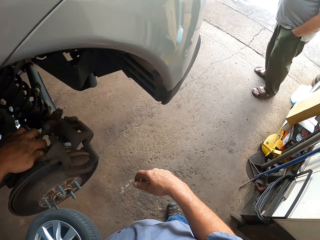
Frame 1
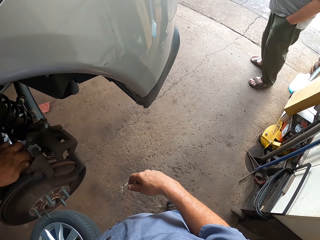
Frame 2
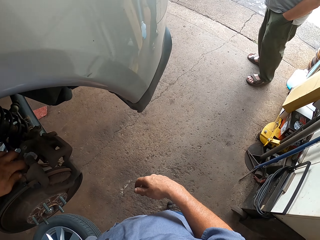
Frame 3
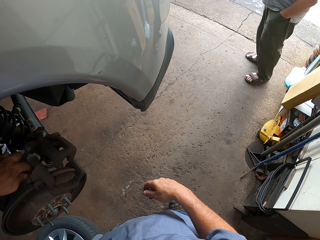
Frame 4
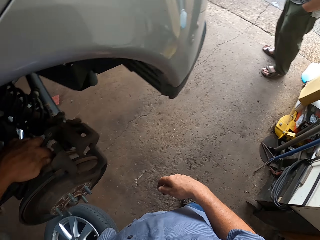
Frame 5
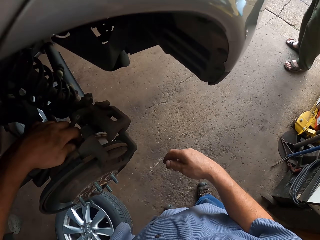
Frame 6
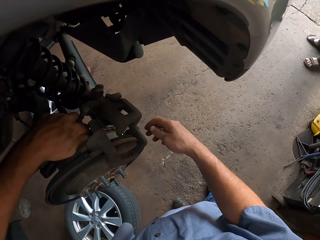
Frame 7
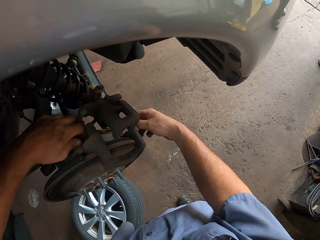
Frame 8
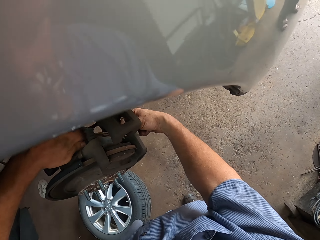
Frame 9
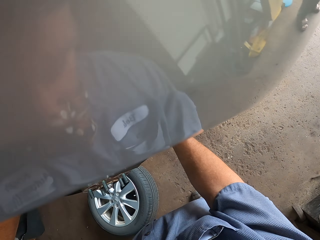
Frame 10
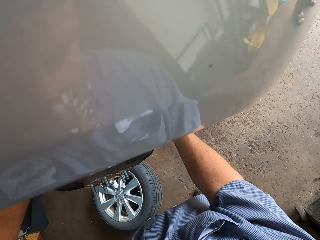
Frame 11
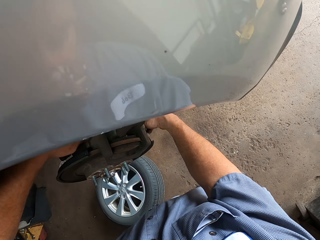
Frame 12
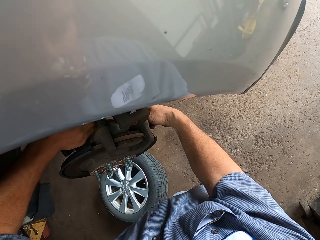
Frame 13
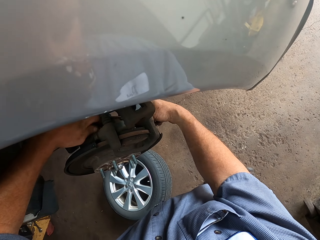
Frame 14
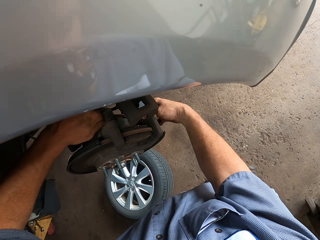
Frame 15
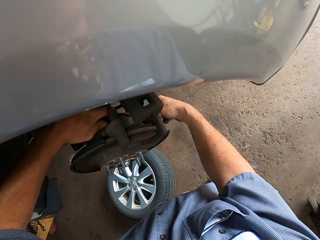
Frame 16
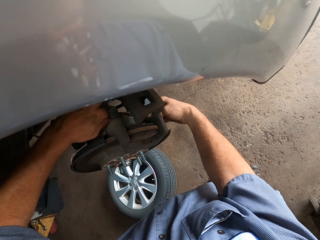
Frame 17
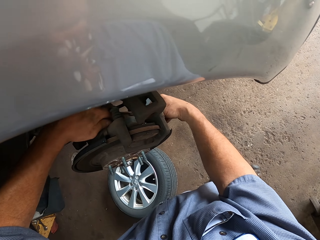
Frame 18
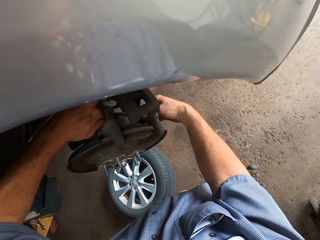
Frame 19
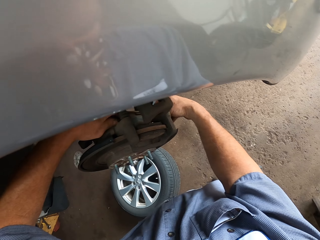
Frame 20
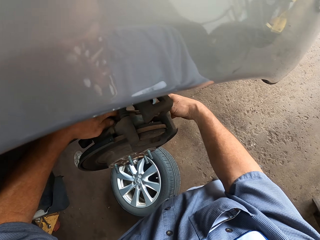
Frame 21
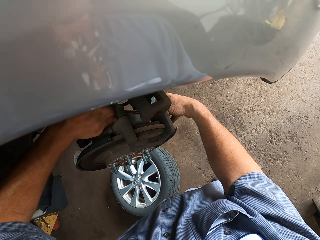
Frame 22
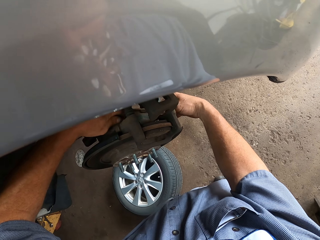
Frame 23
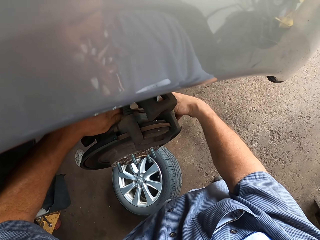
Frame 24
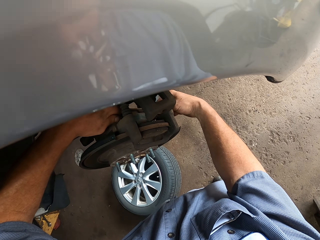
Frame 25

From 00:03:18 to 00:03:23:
The camera wearer holds something. They loosen a bolt.

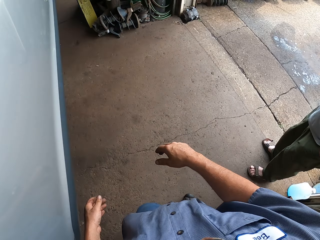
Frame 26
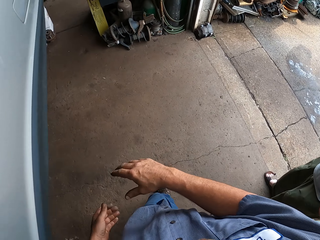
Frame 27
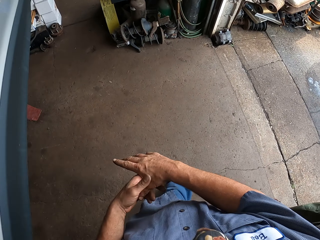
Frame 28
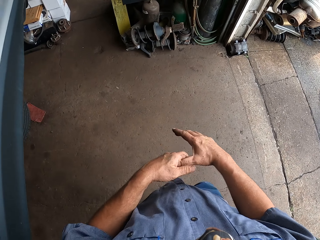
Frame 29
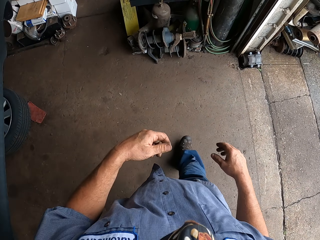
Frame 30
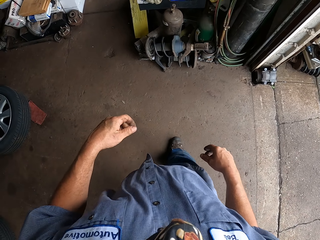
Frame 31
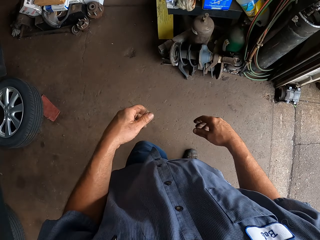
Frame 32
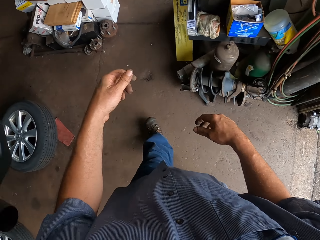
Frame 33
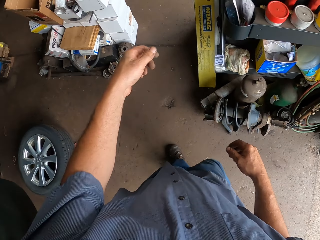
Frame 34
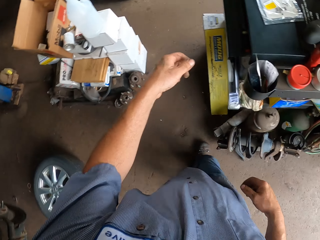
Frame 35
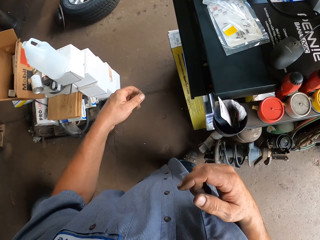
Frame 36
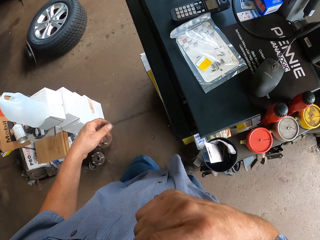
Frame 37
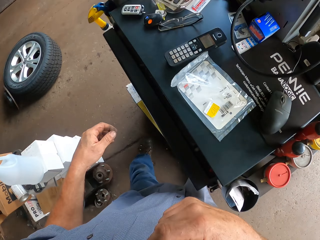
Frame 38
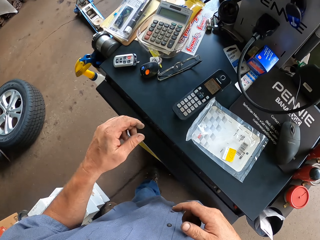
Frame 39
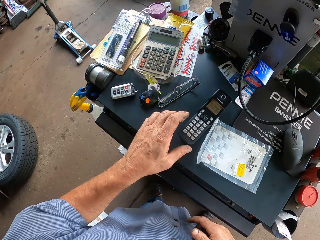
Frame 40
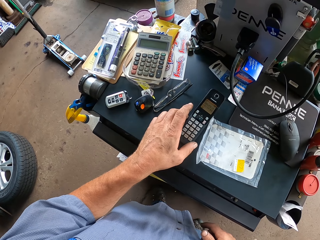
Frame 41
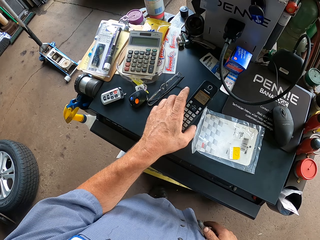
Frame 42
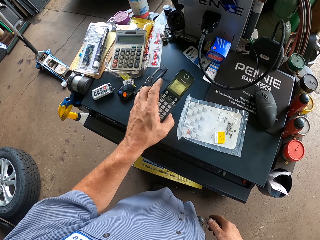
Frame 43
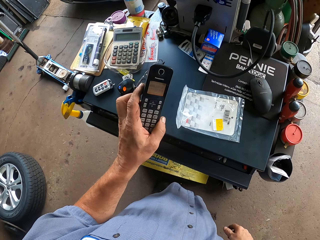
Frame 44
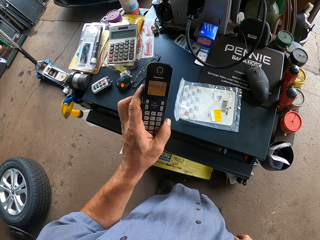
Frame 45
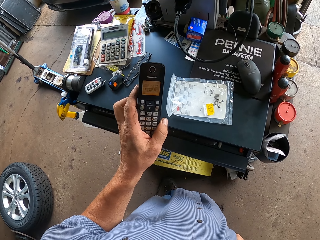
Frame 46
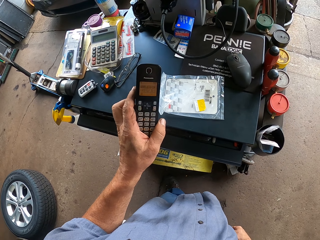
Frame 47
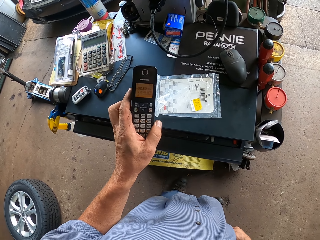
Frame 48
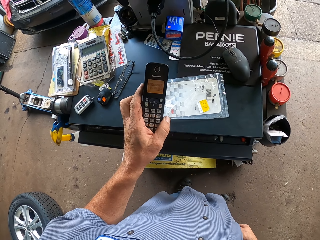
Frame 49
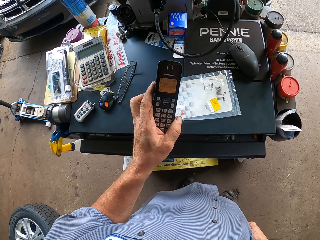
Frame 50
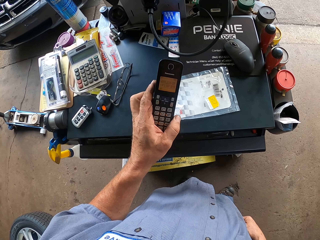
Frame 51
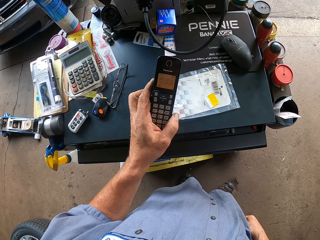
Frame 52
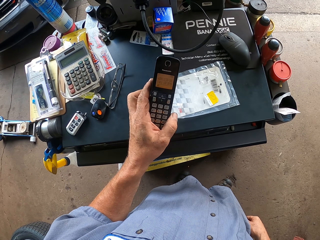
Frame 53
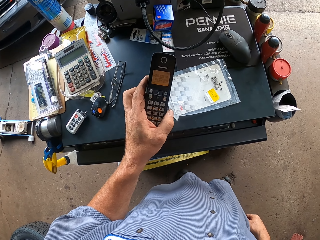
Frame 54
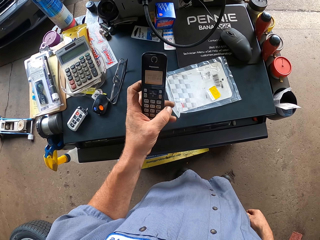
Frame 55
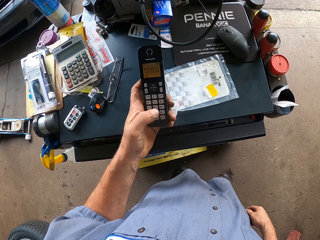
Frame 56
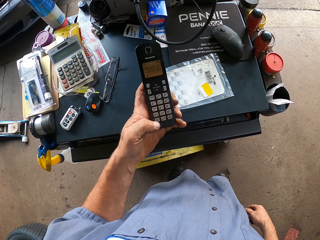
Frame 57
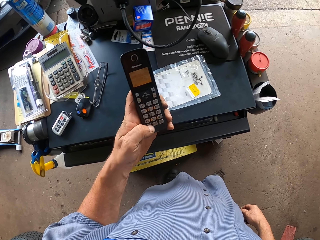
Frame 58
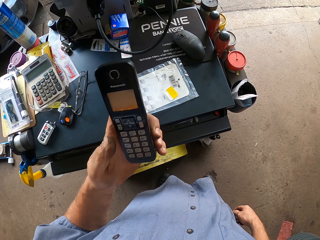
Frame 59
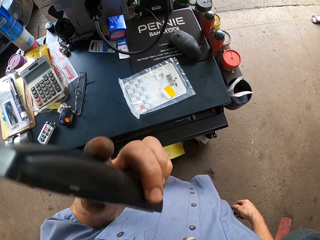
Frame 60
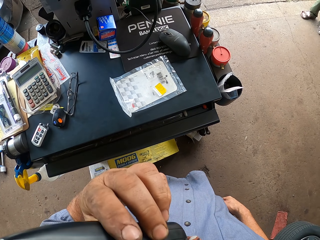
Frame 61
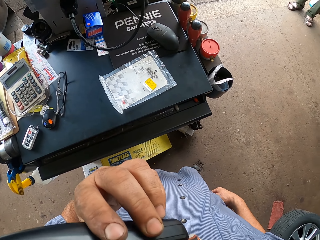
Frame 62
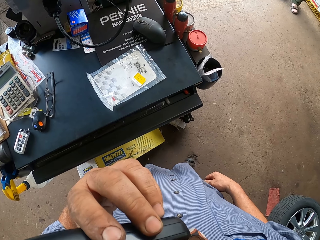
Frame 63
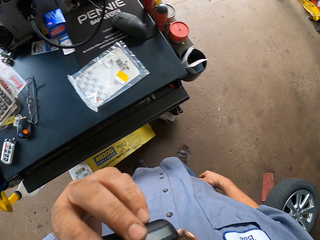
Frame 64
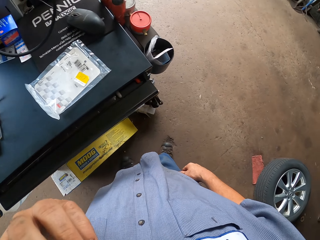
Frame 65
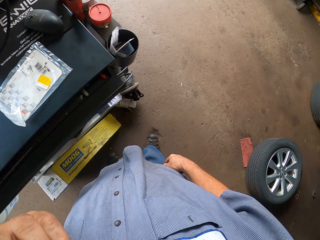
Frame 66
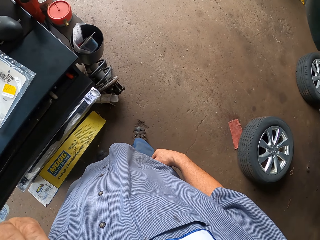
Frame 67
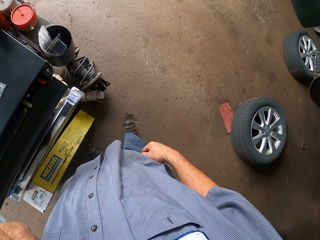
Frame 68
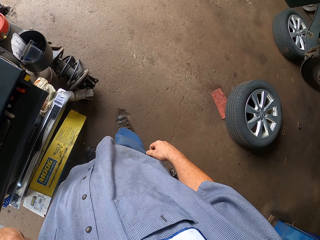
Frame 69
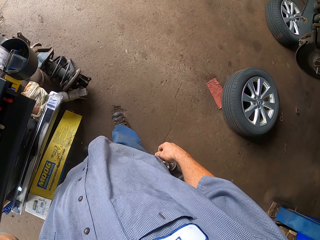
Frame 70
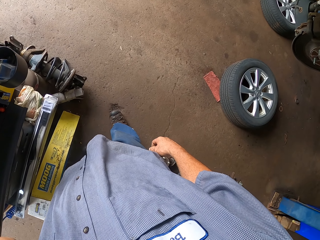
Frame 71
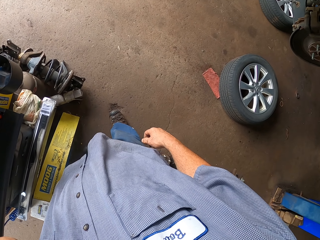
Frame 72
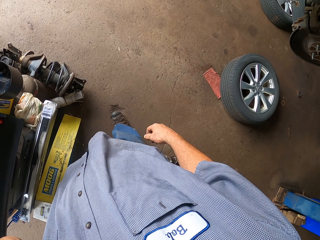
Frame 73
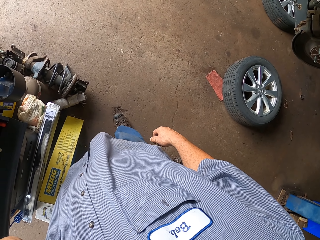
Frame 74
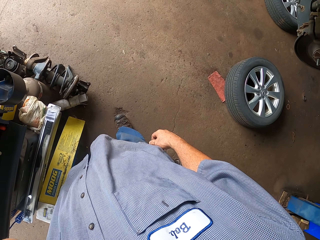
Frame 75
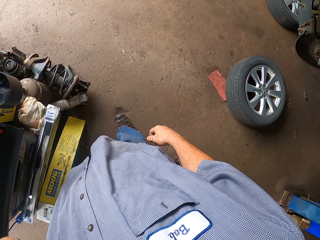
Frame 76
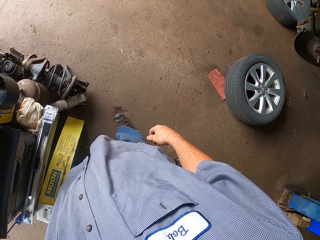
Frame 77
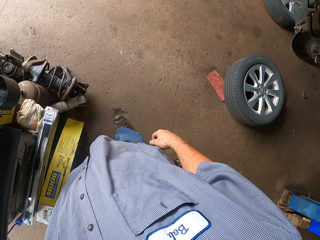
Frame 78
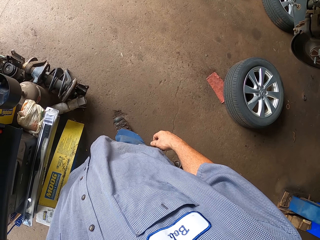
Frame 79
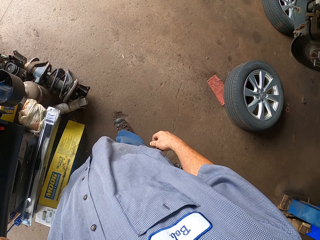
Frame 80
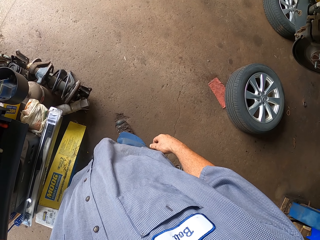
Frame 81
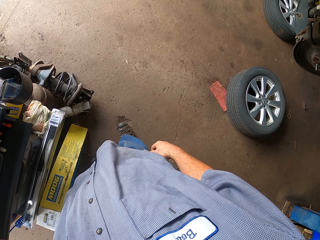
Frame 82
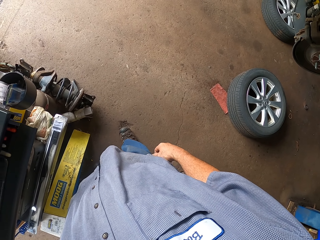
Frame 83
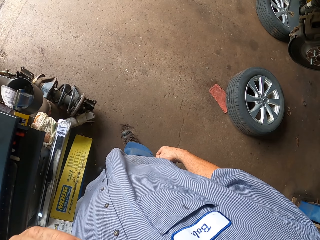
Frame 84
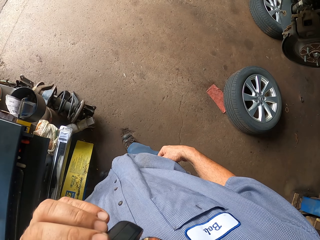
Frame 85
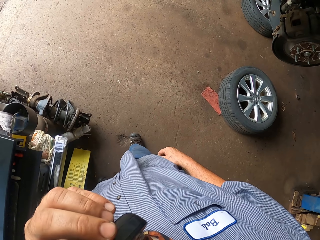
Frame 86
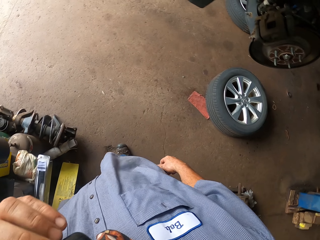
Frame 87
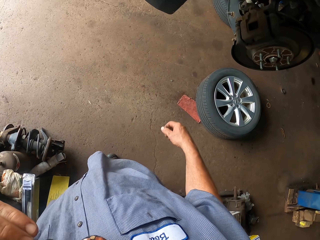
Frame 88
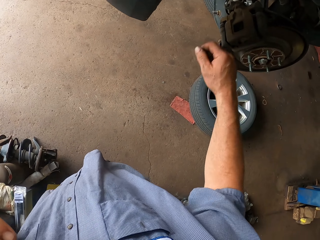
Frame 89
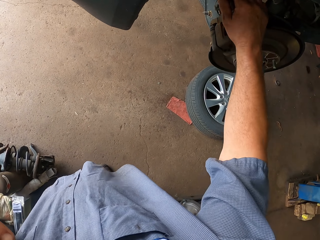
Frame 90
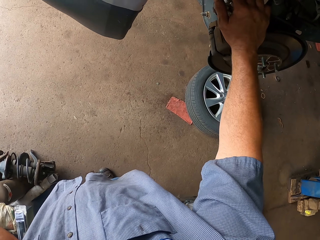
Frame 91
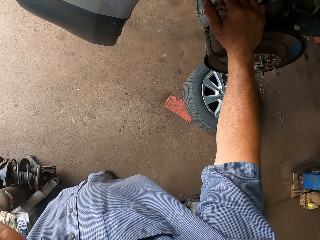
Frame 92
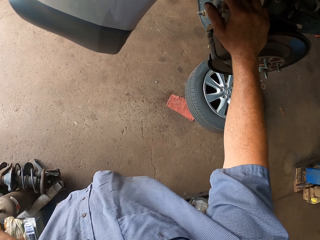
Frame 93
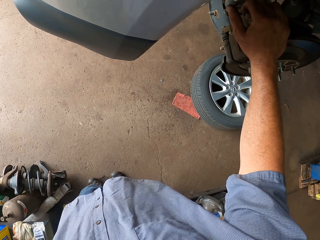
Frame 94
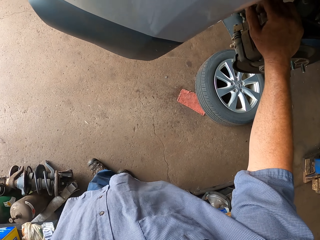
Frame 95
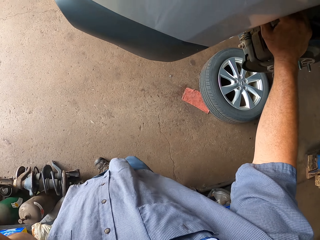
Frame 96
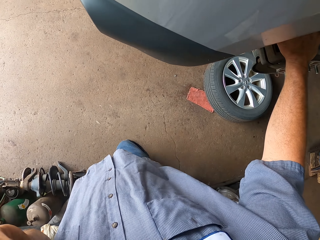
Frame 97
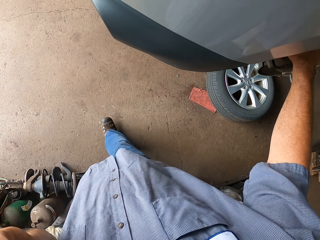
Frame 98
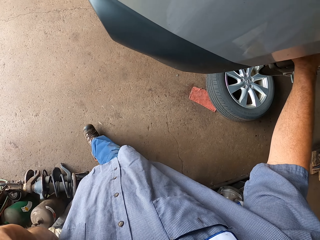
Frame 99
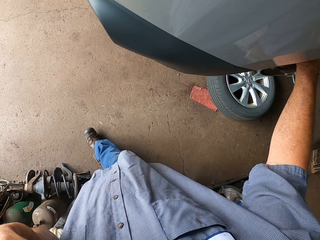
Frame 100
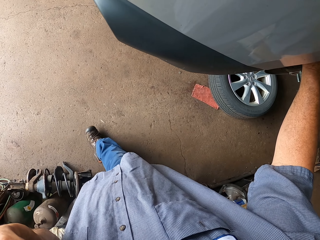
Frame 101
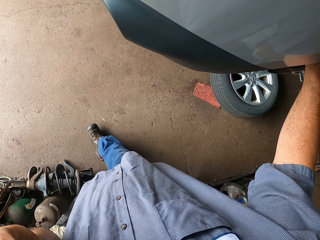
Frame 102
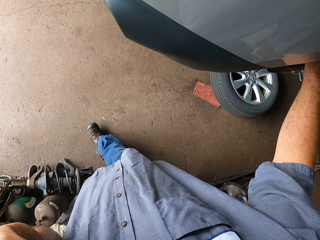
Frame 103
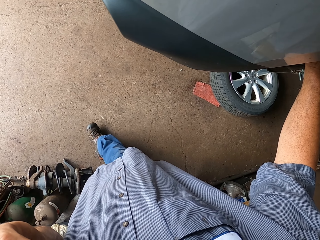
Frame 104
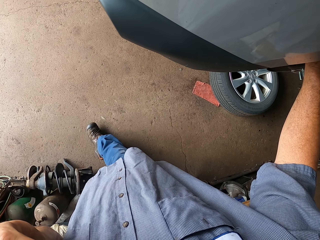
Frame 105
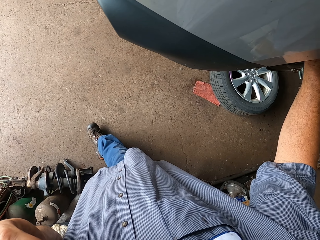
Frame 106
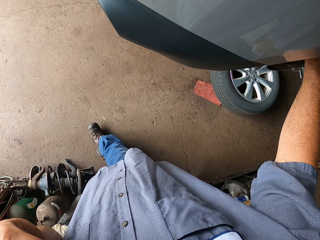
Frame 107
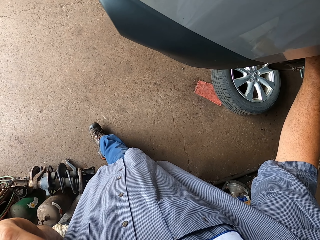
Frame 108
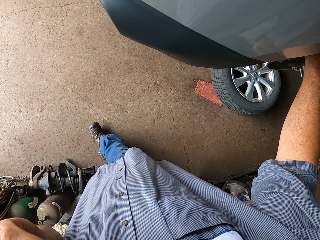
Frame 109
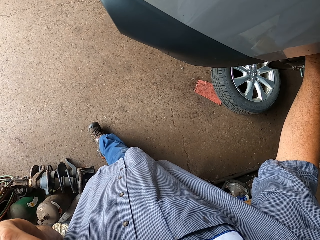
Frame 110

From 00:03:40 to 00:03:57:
The camera wearer walks in the workshop. He picks up a phone and looks at the phone. He answers the phone. He uses the phone. He talks on the phone. He places his hand on something.
